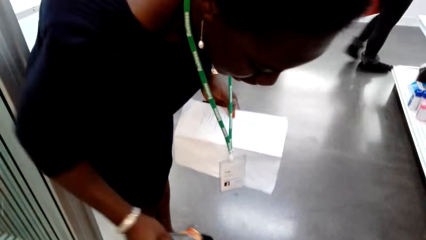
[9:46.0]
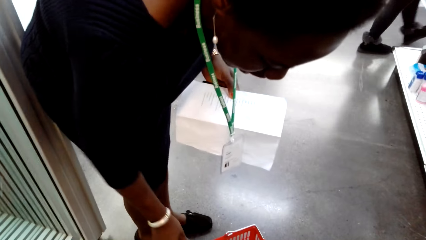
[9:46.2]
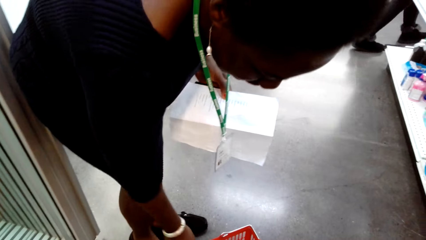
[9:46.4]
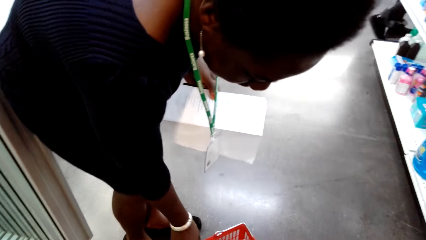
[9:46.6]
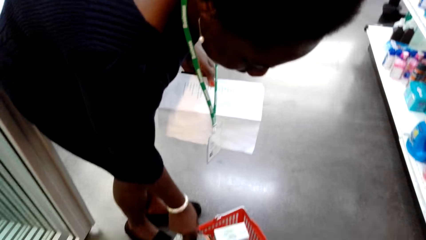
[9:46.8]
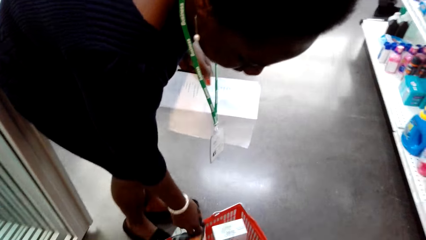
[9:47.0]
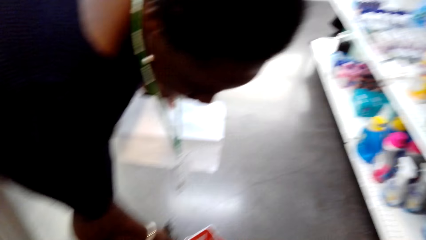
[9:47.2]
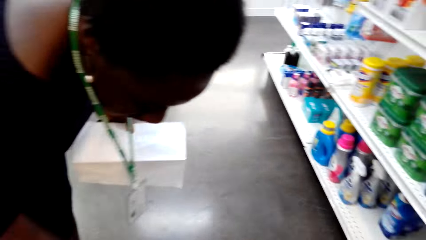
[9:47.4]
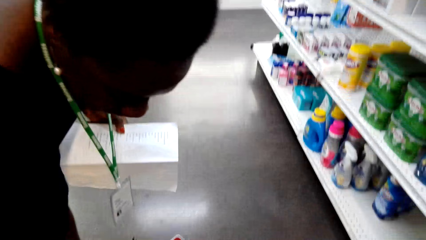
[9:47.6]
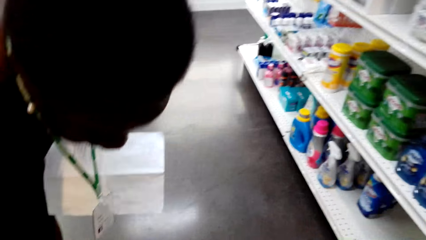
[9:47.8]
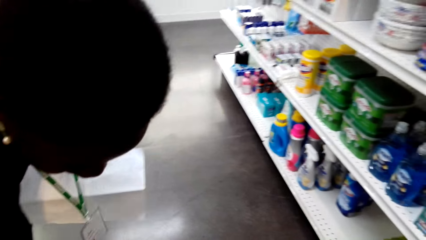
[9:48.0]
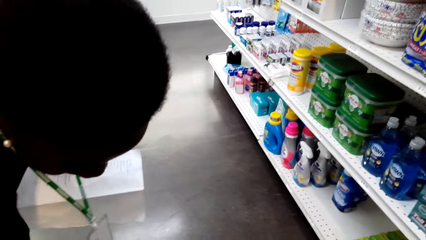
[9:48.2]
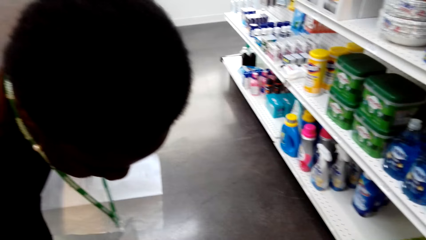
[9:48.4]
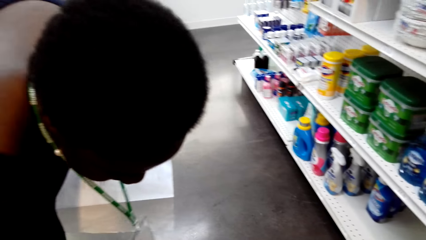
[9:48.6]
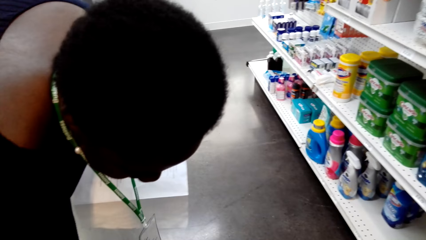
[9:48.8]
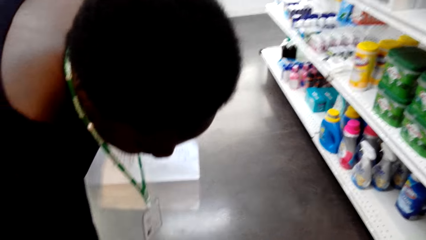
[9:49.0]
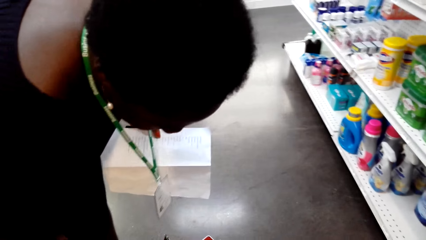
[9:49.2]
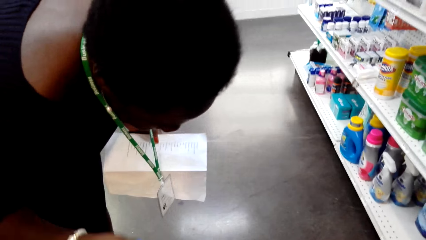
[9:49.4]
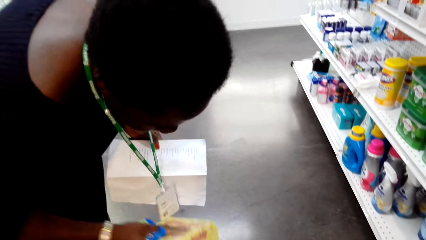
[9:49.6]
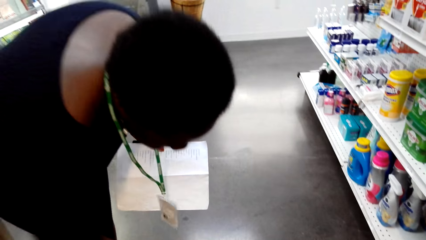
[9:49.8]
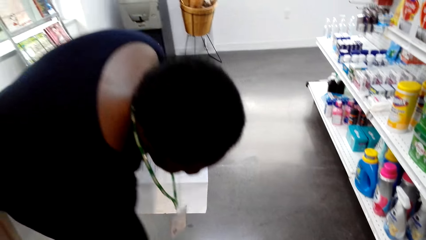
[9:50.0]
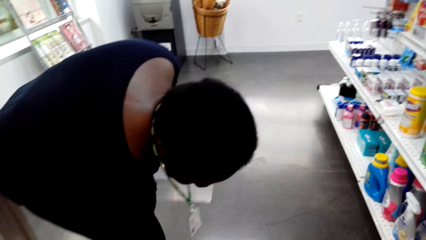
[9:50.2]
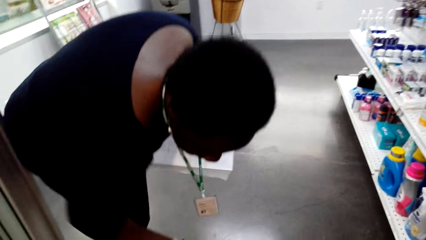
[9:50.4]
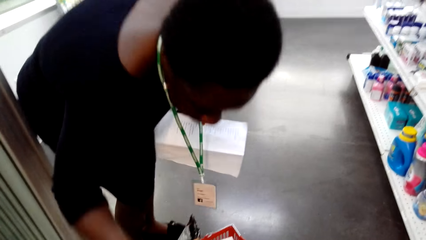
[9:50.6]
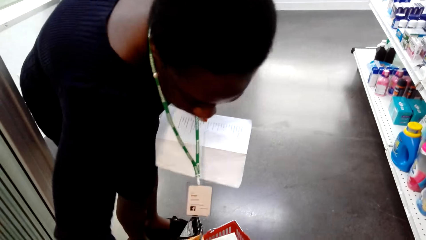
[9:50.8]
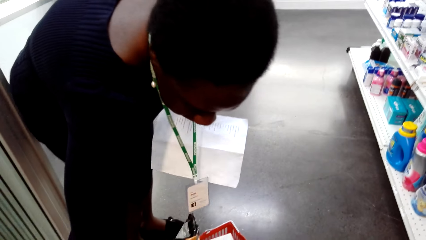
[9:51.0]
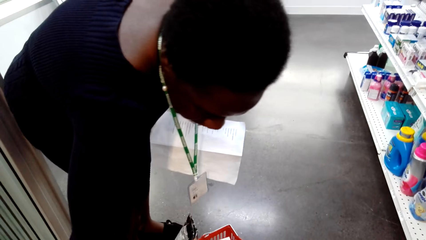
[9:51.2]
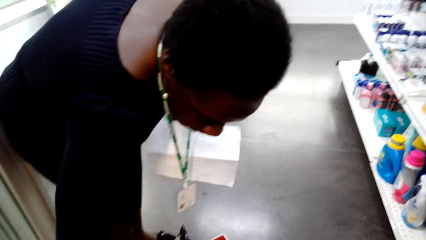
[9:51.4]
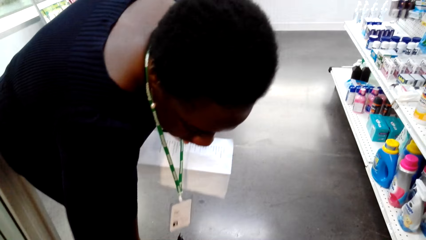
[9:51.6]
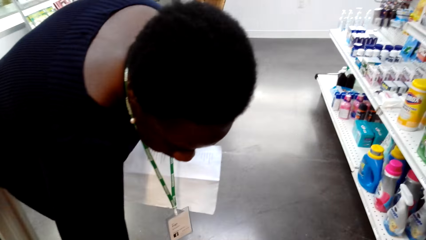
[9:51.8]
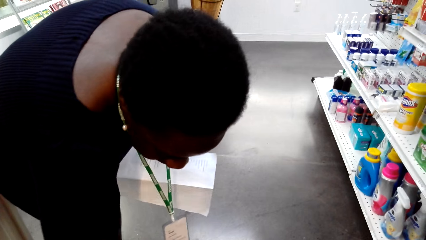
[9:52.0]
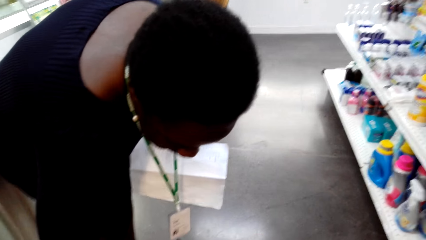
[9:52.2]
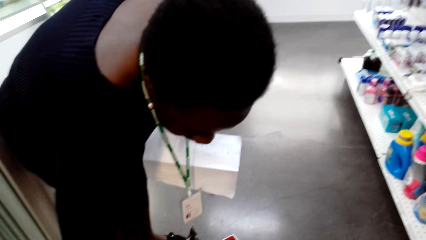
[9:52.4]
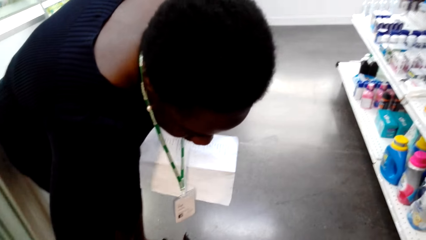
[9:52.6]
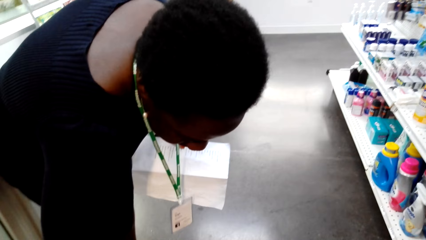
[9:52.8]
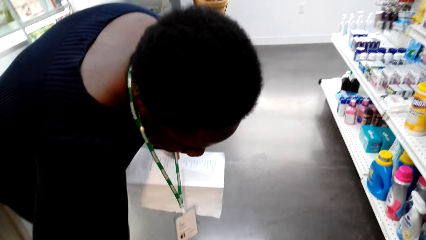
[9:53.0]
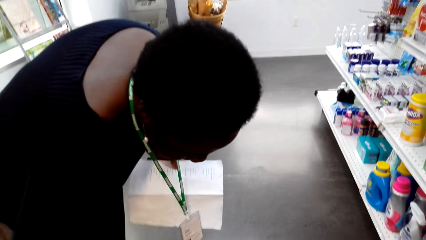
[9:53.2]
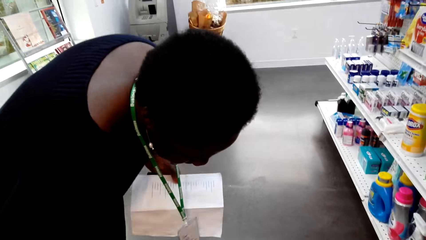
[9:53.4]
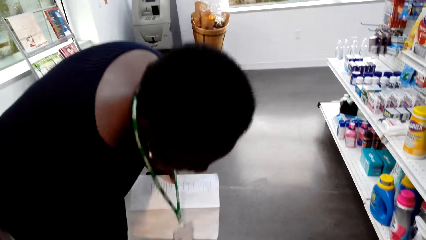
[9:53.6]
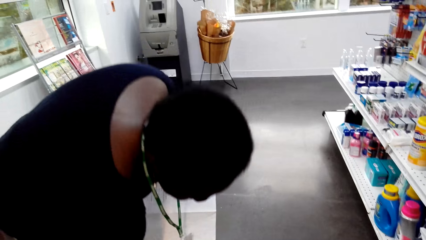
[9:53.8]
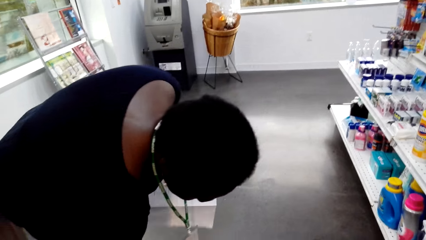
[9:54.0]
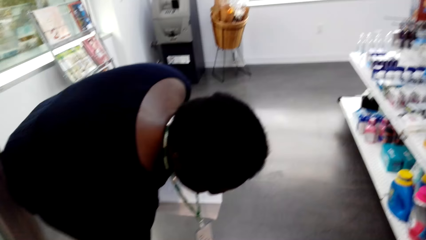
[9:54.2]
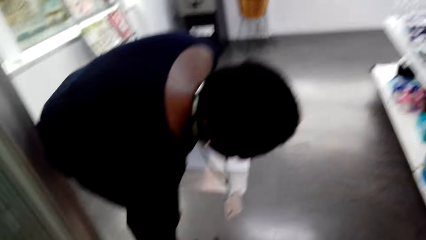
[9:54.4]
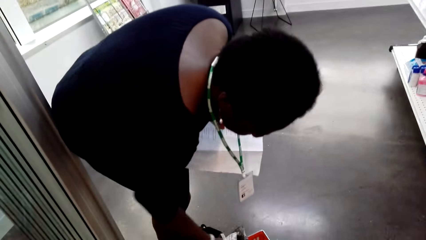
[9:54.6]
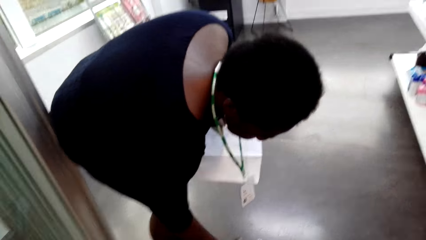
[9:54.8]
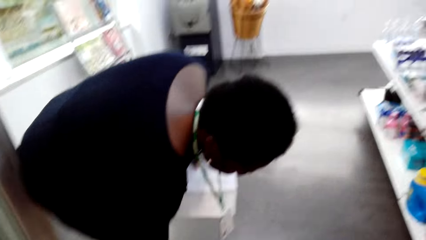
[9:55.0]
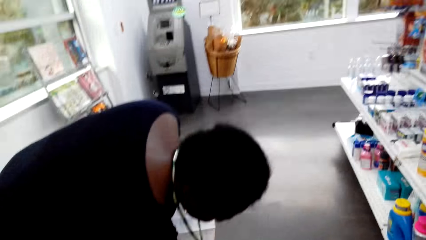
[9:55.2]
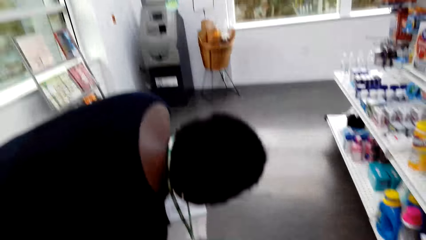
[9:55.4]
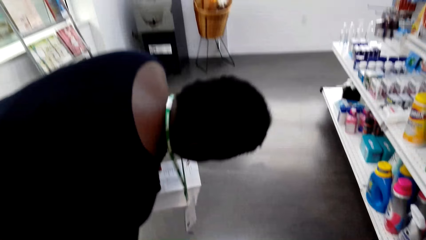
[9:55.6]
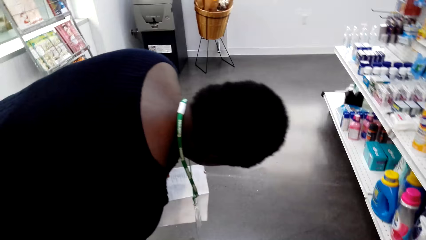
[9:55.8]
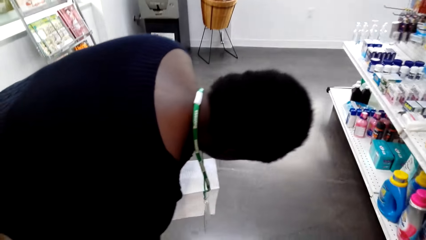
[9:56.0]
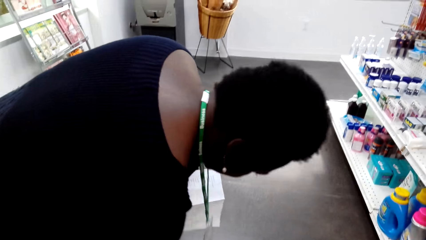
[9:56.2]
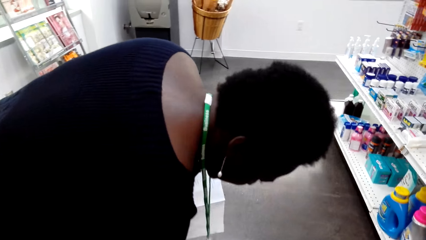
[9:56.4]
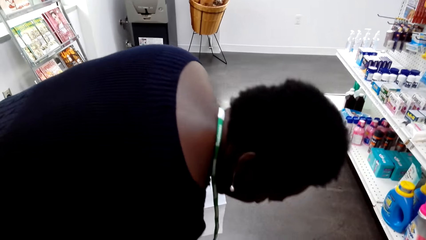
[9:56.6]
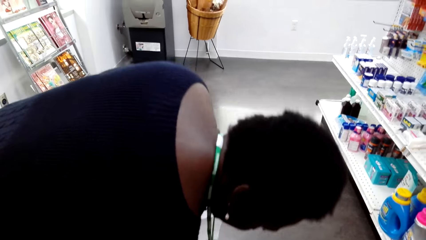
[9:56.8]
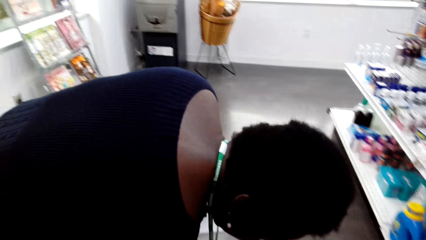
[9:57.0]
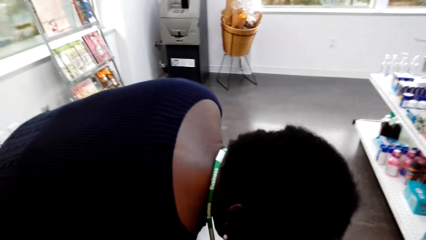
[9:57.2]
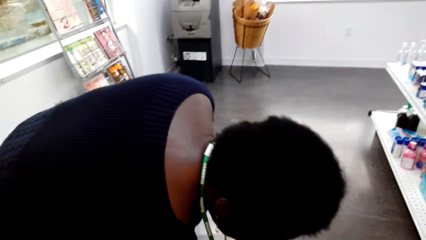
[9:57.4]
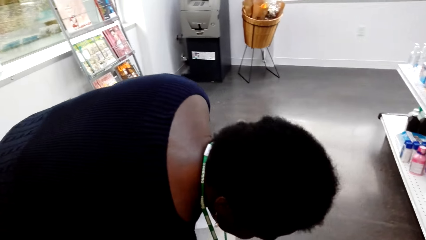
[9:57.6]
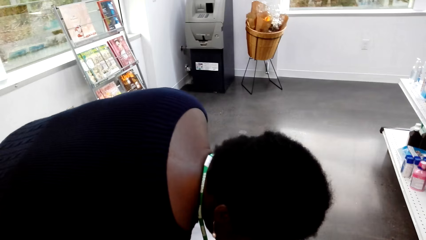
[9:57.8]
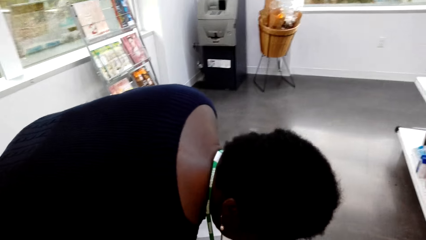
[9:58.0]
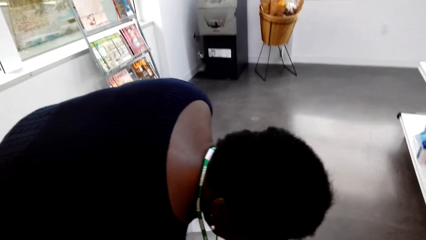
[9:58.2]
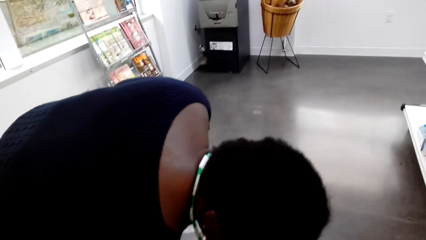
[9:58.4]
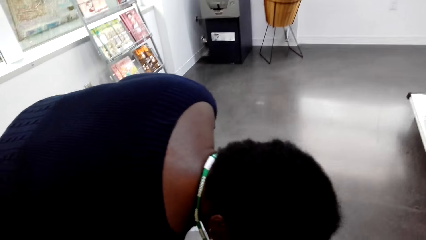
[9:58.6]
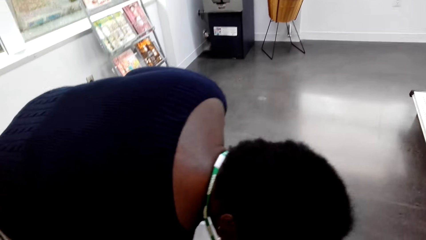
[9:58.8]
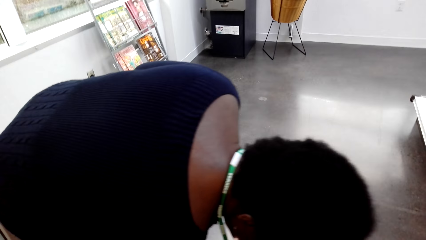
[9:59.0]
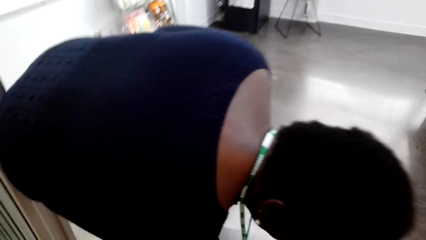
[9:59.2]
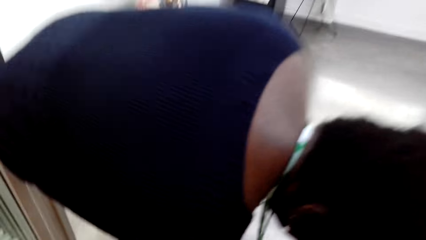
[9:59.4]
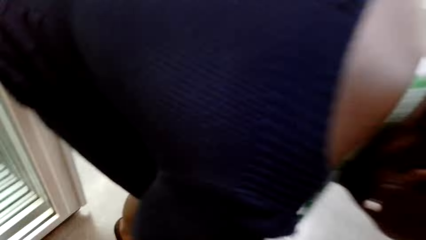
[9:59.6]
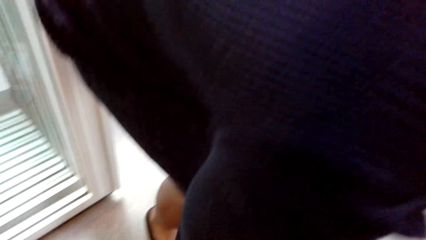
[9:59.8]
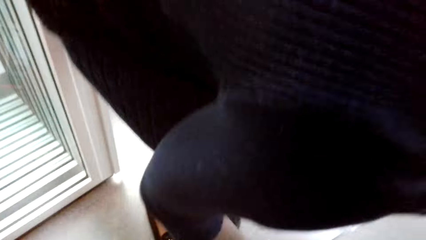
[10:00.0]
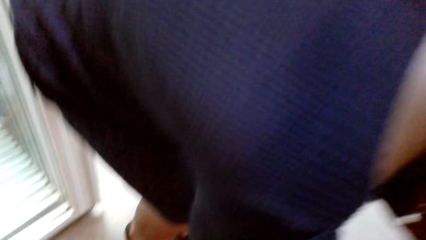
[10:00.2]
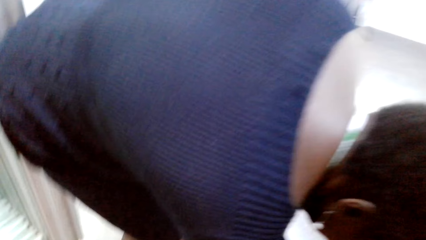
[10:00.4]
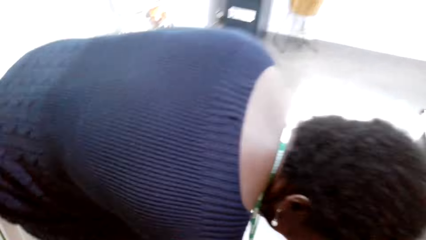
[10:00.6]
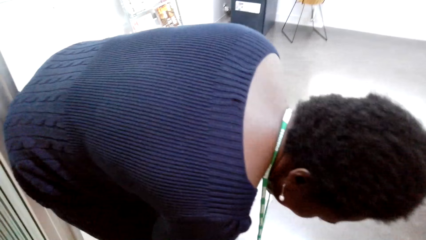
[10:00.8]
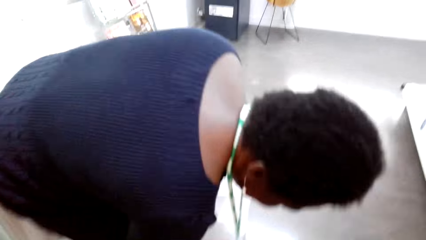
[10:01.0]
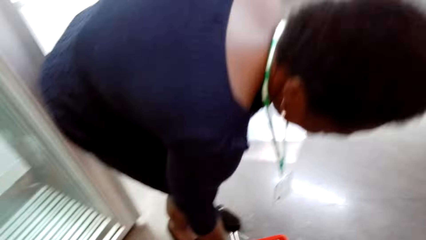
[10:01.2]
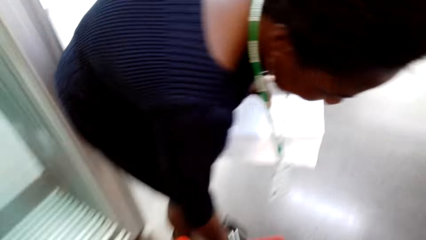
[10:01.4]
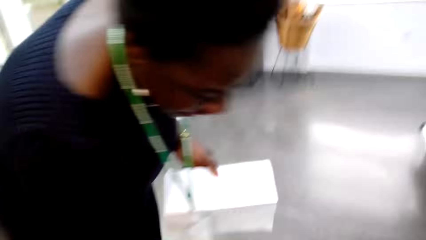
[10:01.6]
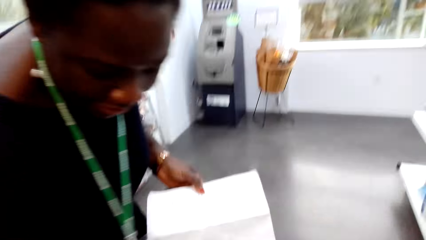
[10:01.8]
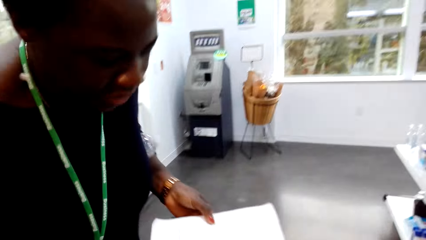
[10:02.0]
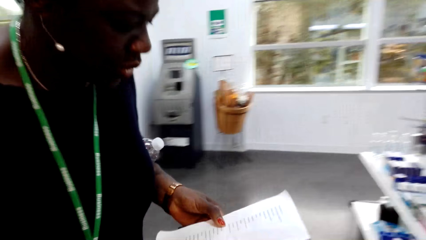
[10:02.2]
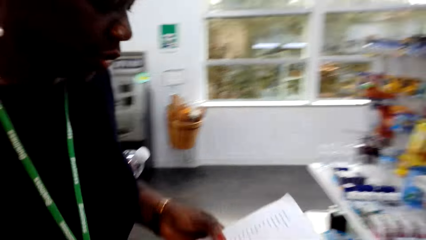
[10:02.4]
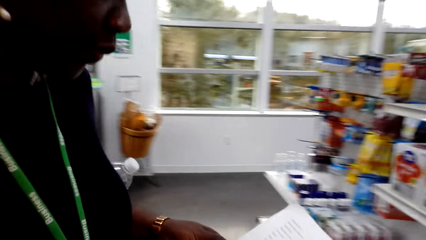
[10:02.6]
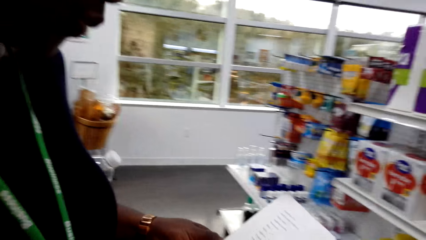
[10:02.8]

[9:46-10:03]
The camera wearer puts them in the carrier bucket. A woman holds the snack. The woman puts the snack in the shopping basket. The woman touches the items in the shopping basket.
